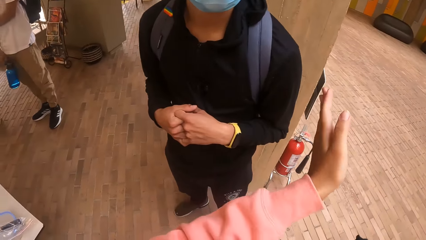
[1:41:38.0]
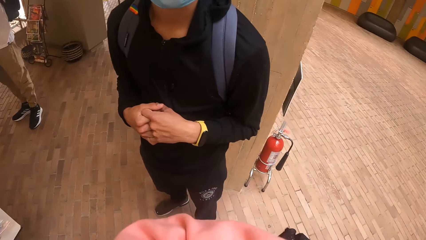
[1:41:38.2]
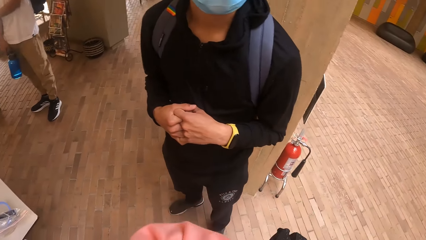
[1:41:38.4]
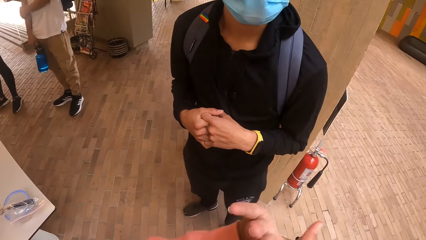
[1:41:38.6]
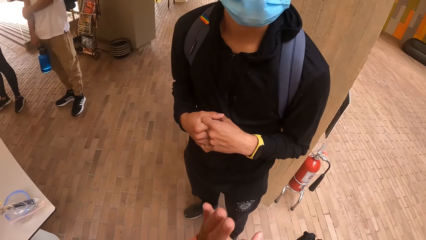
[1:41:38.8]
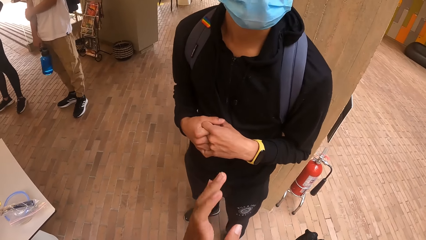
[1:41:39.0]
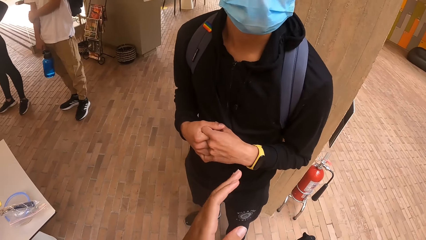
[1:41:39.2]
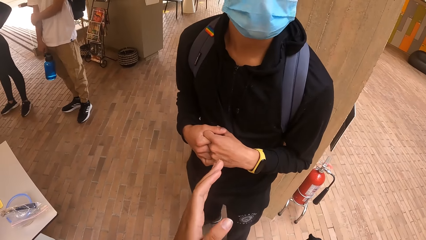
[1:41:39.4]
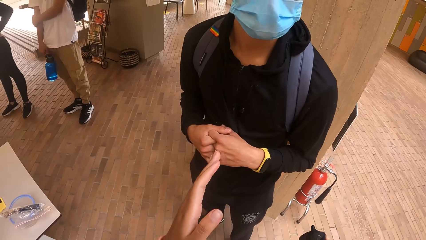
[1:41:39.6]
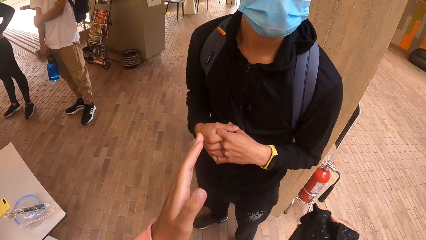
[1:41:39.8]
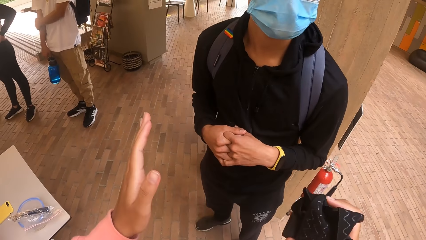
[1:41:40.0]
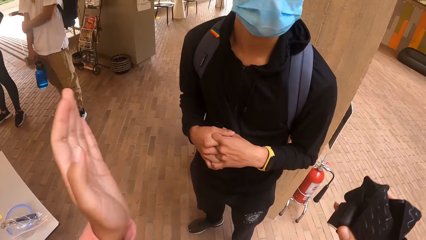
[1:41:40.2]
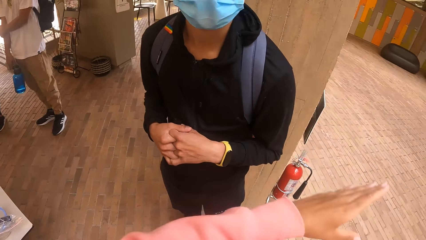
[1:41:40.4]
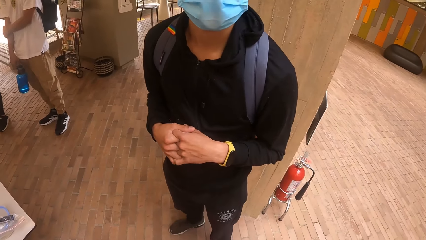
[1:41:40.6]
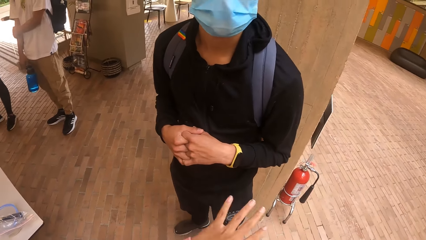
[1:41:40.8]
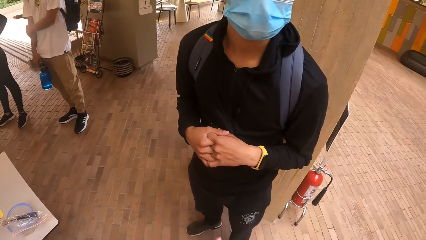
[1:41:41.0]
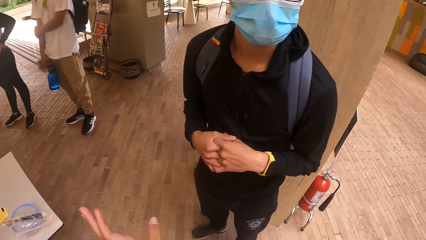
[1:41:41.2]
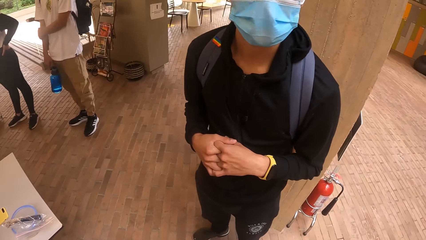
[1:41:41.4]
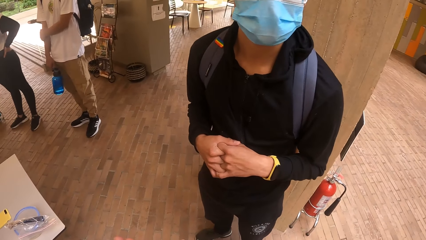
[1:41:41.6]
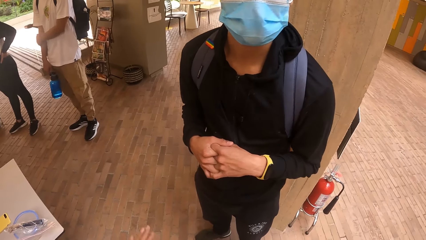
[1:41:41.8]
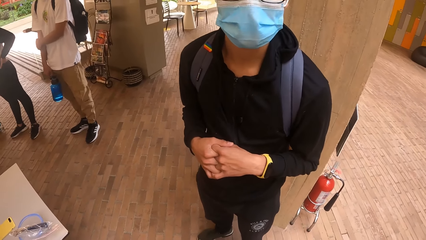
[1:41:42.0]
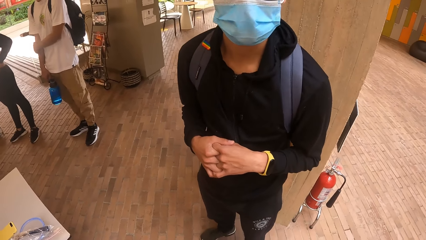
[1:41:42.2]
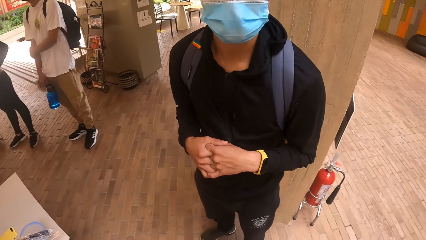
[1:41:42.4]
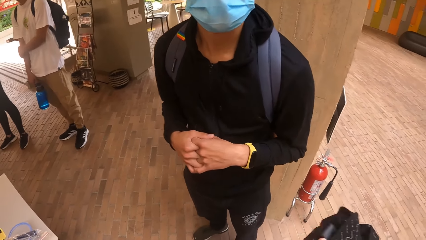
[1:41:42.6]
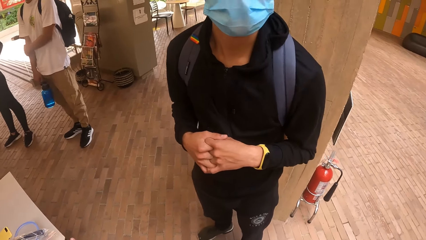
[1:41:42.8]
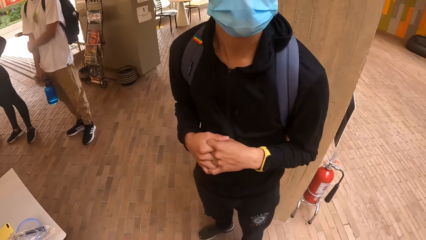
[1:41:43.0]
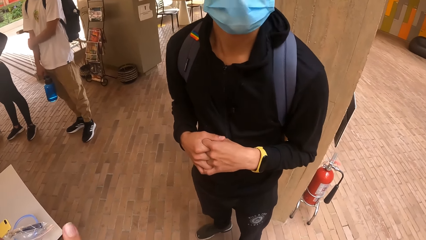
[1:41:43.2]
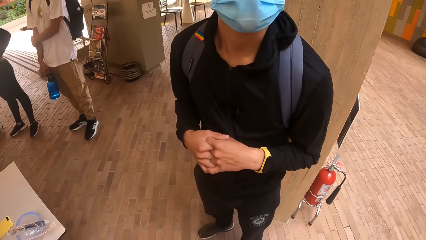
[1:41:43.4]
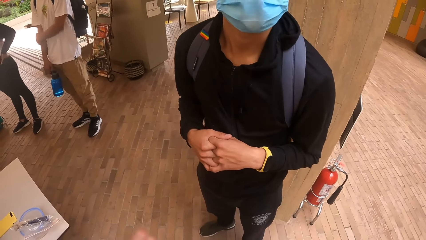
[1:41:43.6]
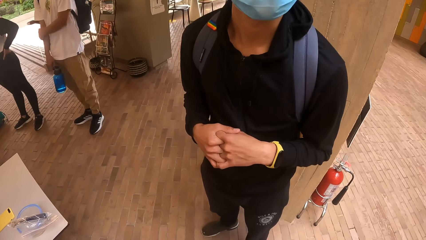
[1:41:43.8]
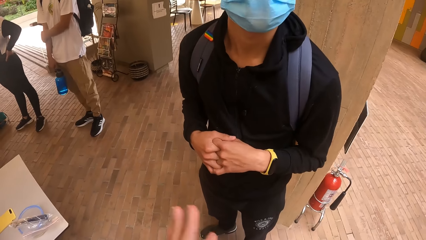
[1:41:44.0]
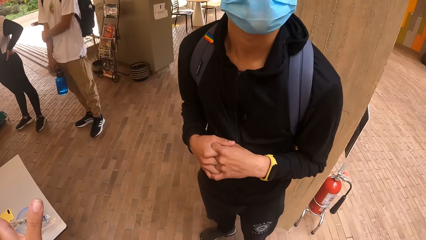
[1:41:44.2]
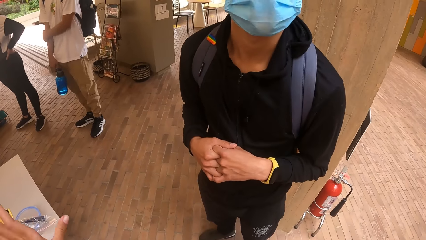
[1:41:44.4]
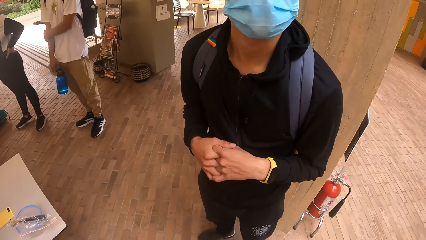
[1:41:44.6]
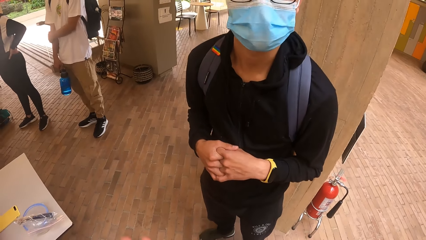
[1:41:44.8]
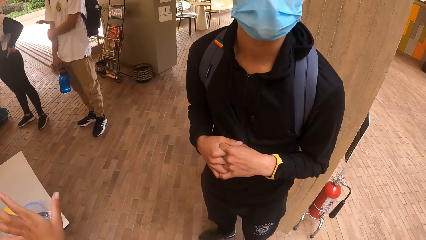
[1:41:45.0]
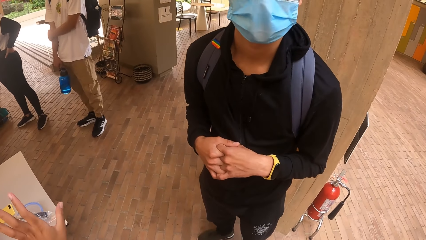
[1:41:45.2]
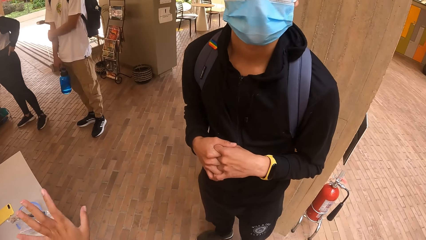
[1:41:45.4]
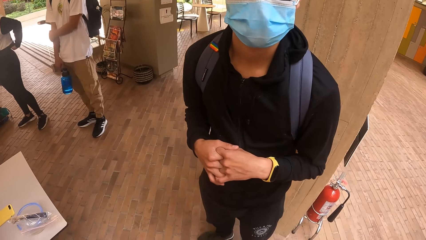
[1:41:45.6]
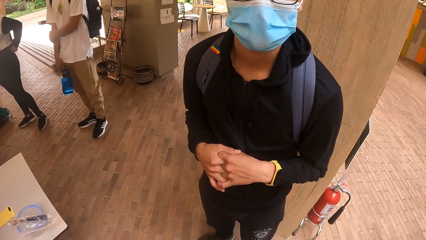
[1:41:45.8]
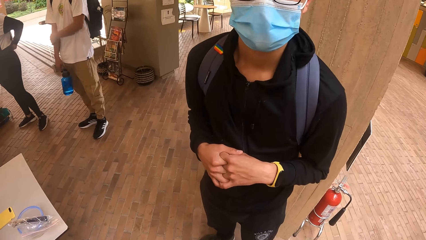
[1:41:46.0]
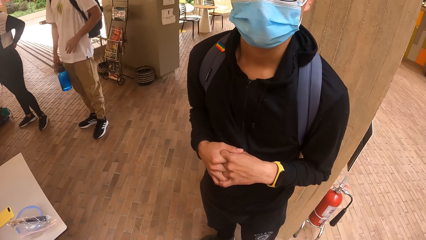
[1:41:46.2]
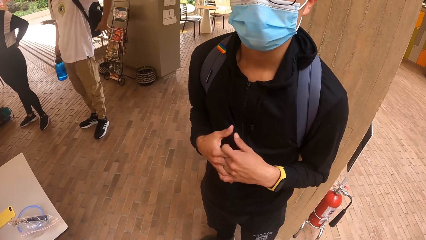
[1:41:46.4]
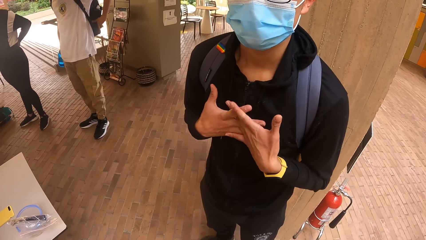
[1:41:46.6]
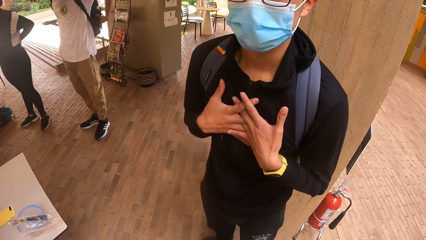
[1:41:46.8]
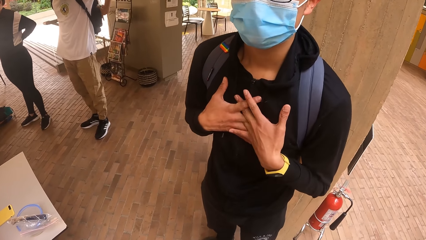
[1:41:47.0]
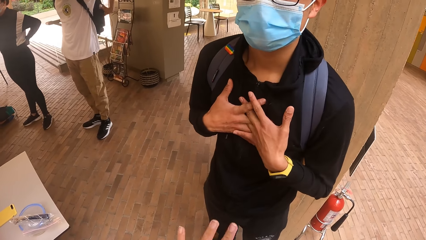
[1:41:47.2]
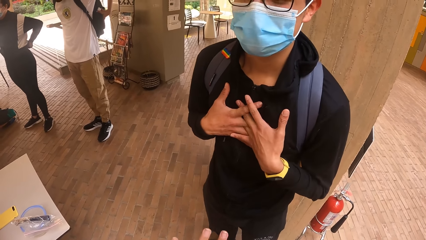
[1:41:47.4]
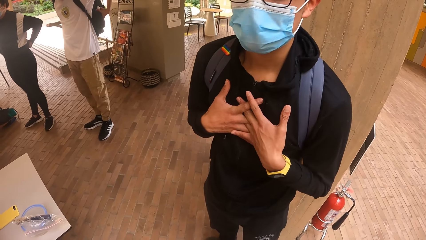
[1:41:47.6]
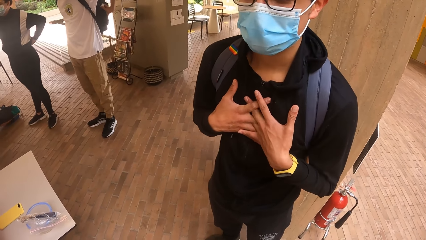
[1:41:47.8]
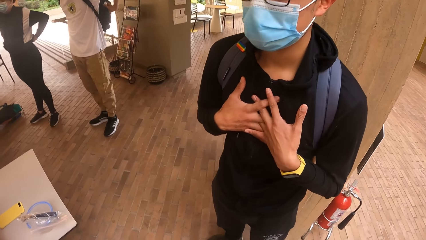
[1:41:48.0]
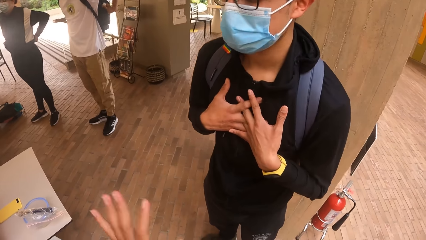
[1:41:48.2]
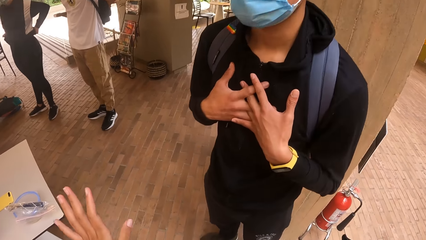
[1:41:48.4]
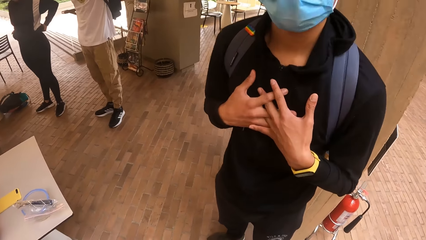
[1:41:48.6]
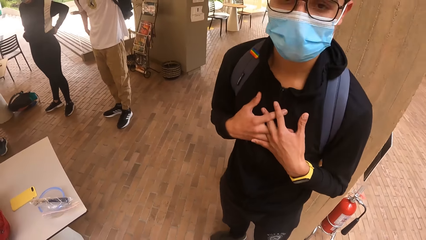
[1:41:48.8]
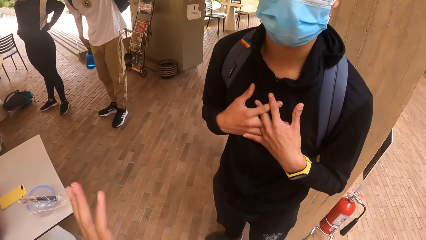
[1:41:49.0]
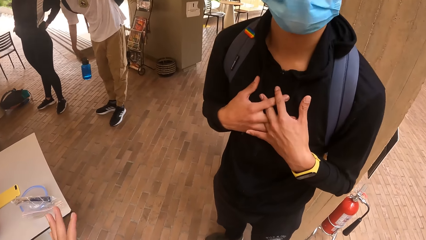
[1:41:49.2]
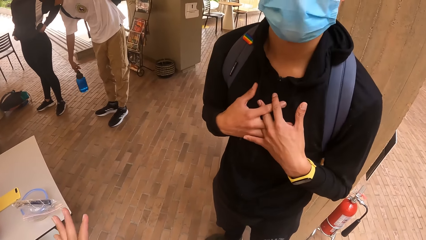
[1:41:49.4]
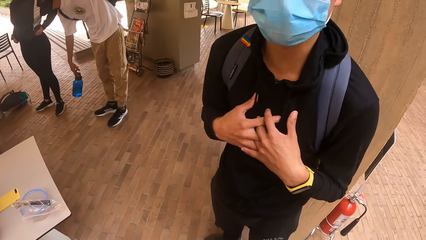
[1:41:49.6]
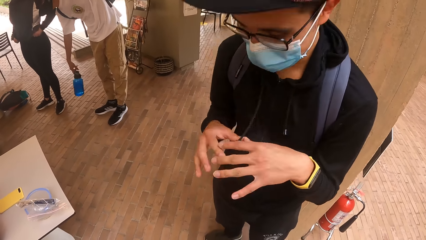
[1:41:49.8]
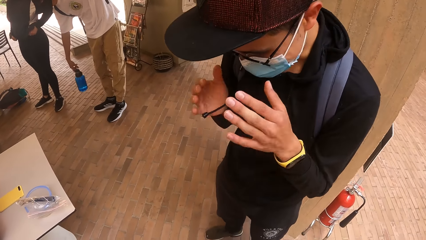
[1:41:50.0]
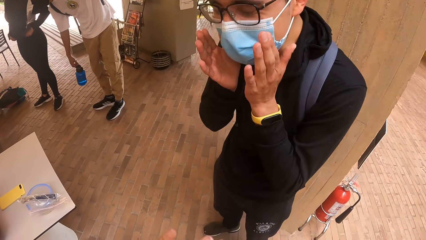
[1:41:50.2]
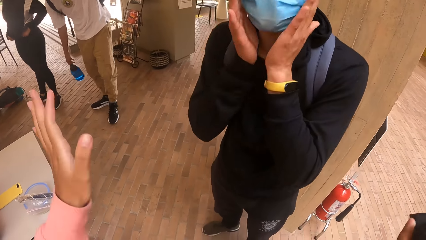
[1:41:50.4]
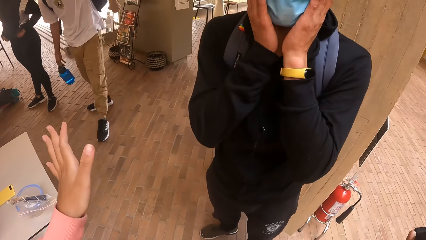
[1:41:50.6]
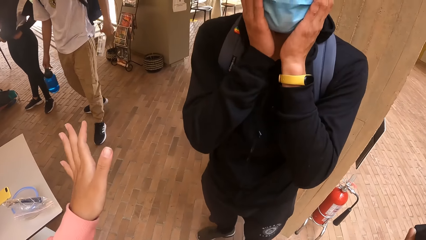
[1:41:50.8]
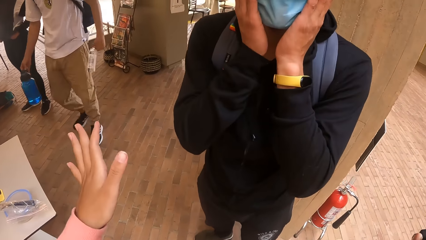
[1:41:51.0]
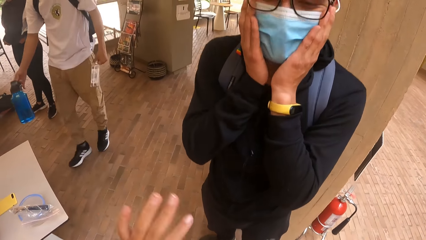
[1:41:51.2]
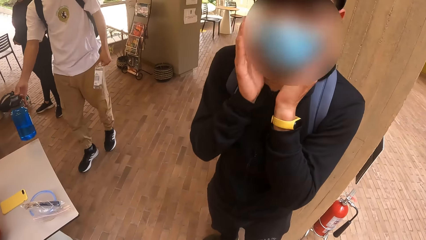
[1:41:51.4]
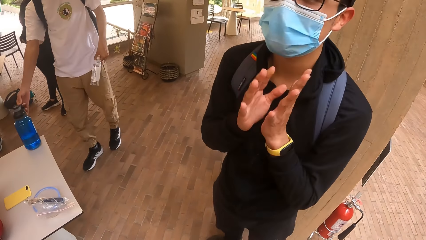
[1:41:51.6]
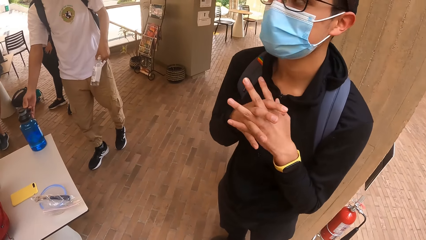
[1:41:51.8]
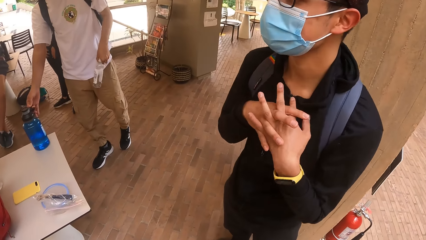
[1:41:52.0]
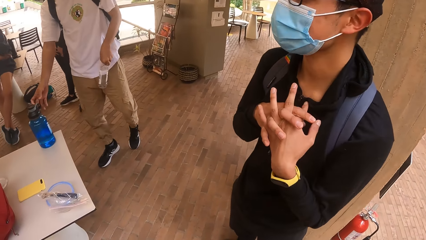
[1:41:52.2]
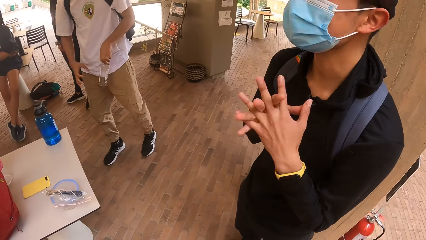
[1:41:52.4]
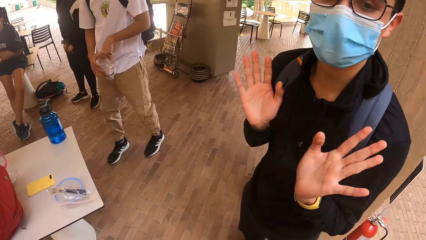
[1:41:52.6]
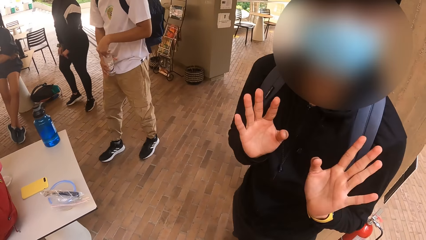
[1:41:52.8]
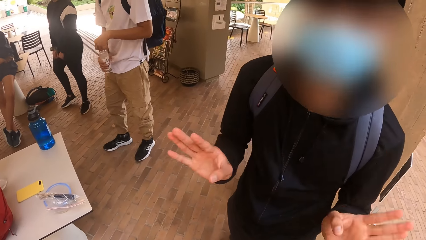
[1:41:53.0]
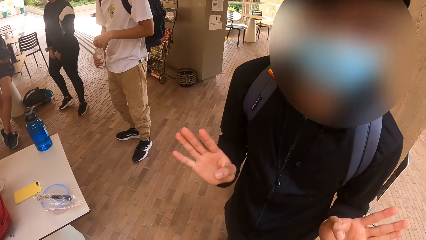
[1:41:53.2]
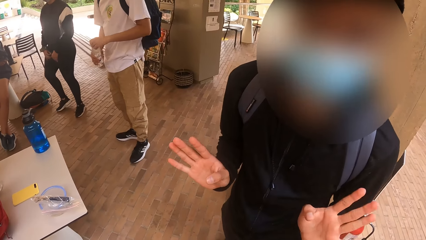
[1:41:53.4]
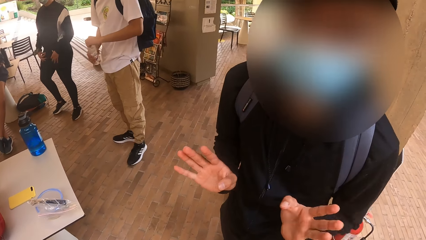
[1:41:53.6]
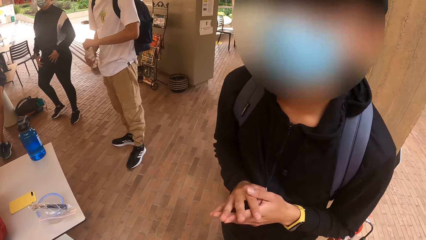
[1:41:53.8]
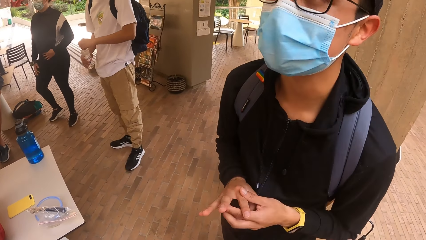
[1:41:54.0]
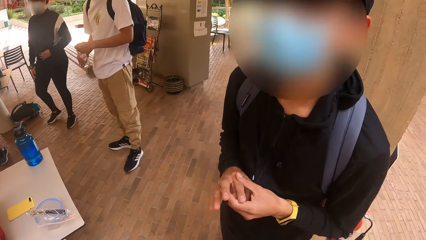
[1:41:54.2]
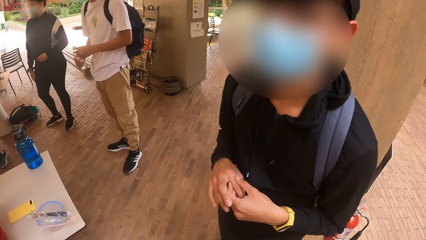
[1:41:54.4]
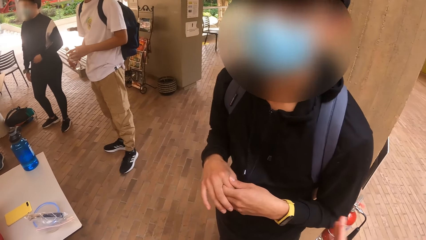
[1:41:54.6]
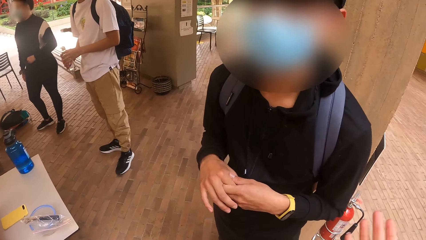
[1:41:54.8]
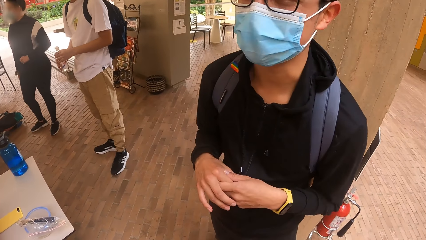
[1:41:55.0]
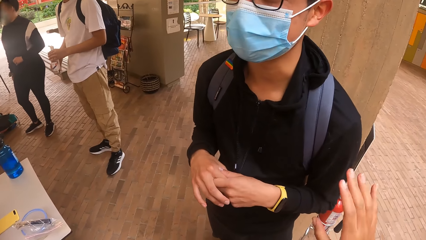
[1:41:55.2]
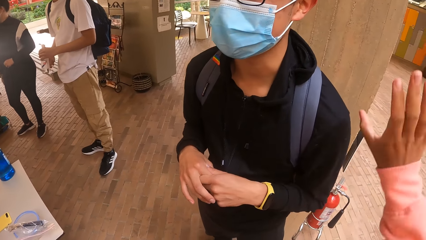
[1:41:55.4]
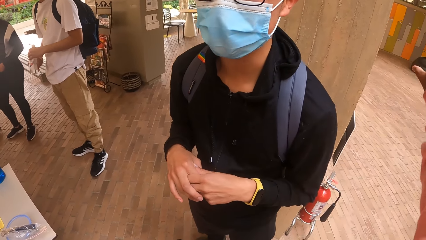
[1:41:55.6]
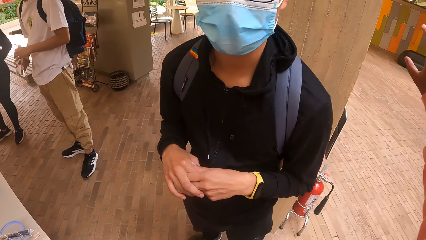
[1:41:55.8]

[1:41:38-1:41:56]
A man removes a bottle from a bag with his left hand. The man drops the water bottle on the desk with his right hand. The man holds the bottle with his hands. The man opens the bottle with his left hand.
